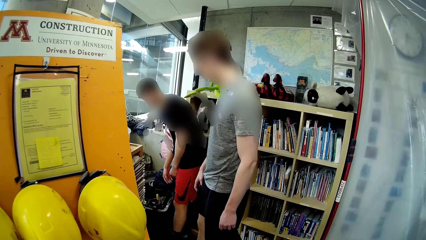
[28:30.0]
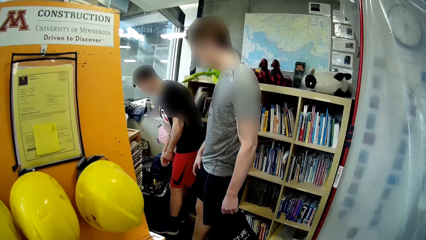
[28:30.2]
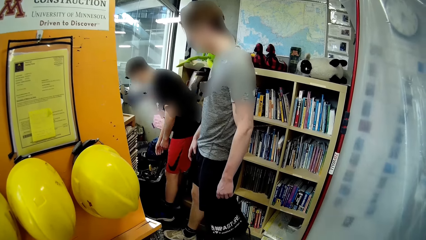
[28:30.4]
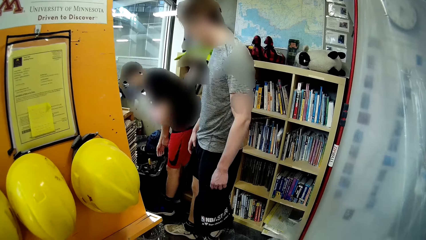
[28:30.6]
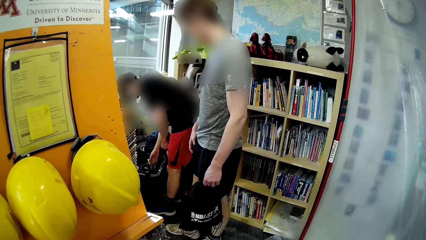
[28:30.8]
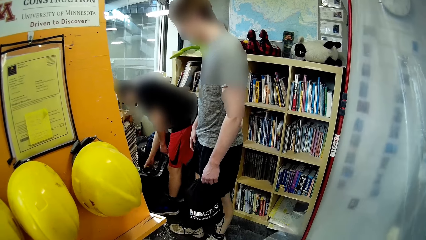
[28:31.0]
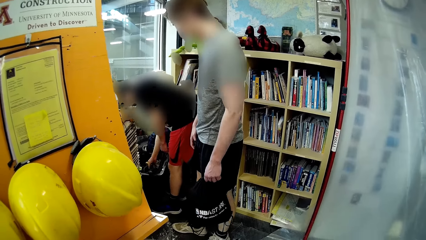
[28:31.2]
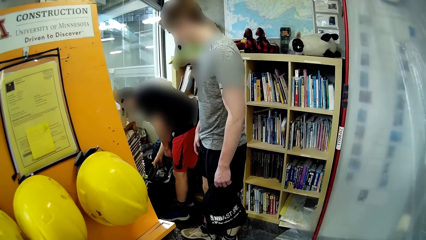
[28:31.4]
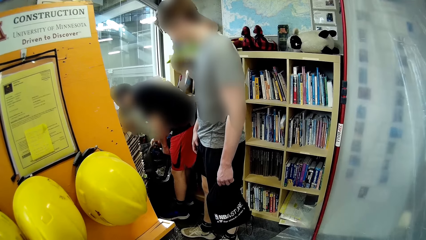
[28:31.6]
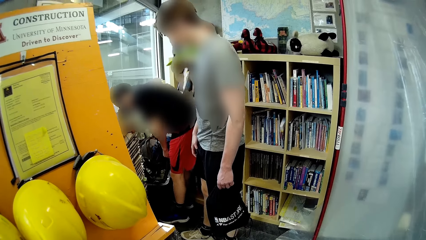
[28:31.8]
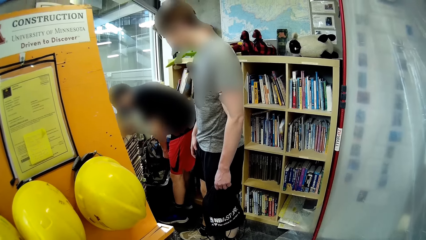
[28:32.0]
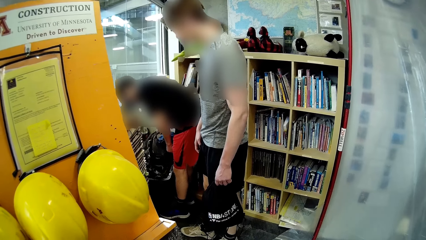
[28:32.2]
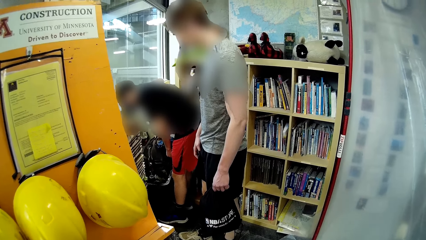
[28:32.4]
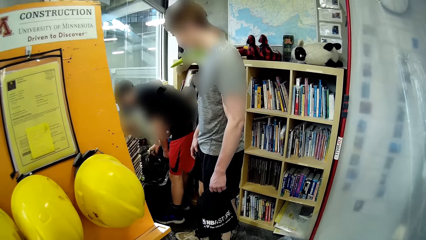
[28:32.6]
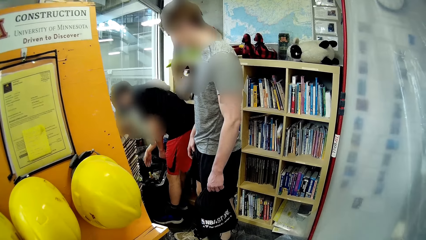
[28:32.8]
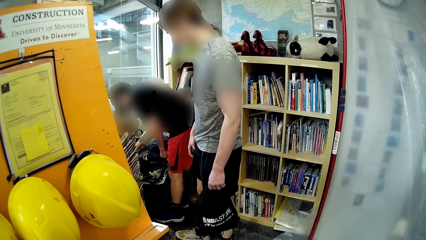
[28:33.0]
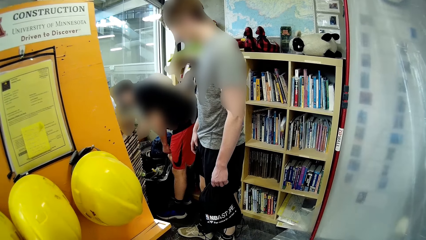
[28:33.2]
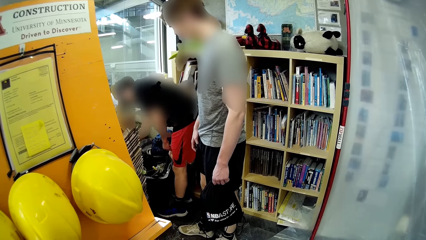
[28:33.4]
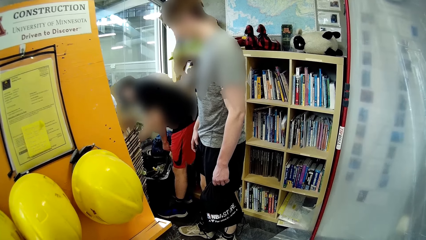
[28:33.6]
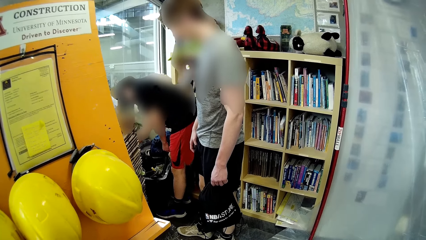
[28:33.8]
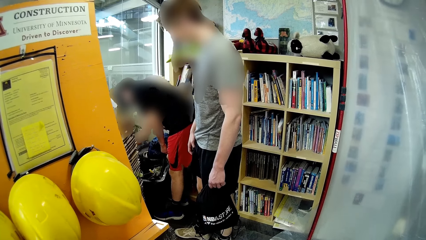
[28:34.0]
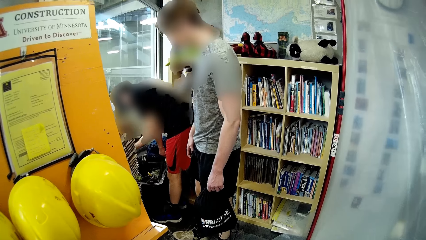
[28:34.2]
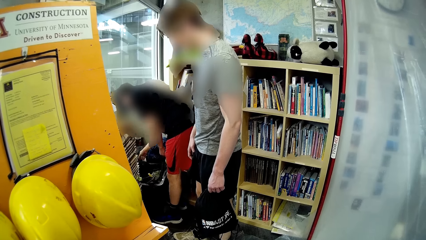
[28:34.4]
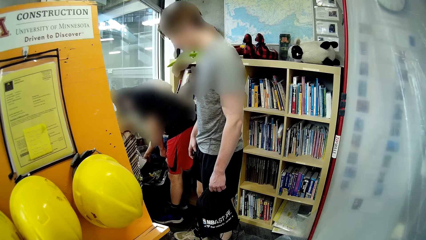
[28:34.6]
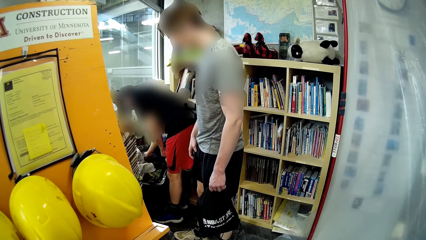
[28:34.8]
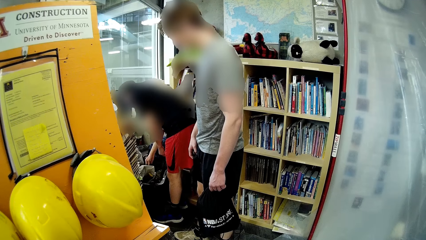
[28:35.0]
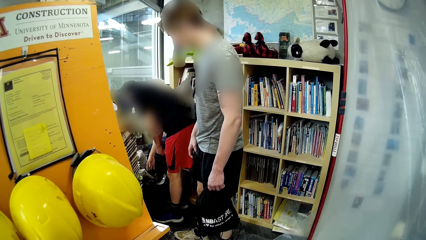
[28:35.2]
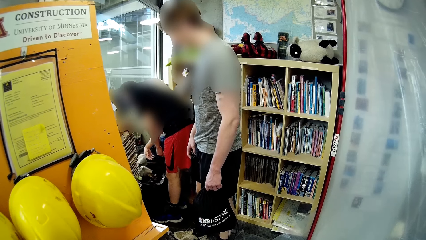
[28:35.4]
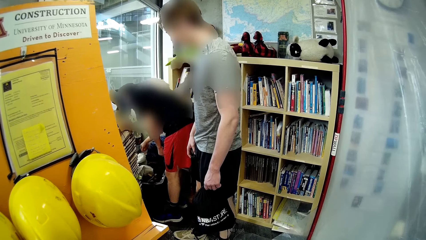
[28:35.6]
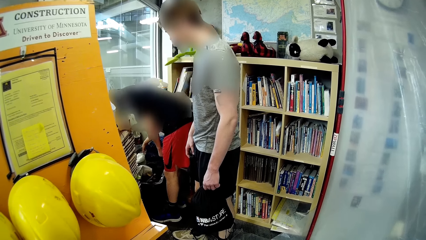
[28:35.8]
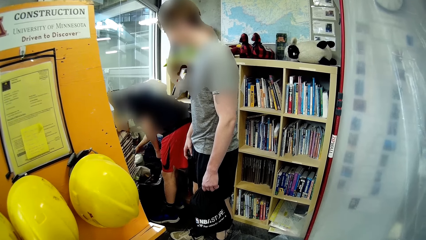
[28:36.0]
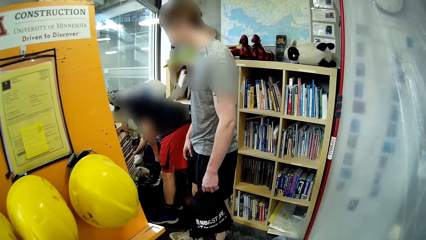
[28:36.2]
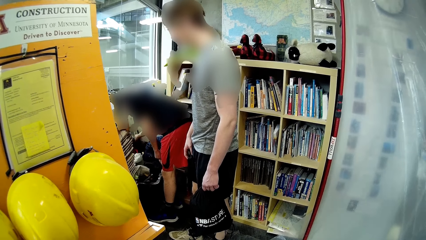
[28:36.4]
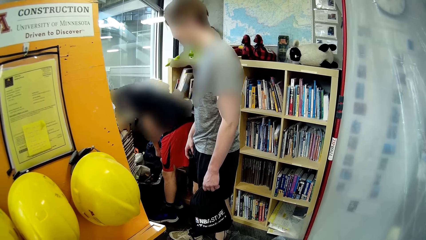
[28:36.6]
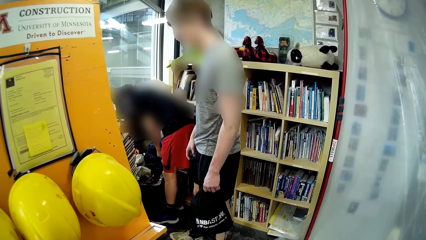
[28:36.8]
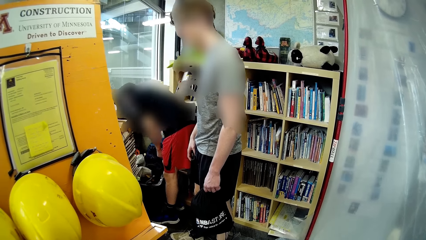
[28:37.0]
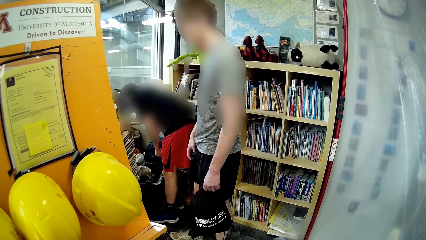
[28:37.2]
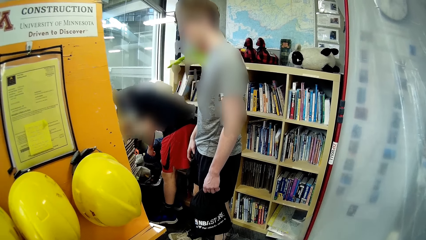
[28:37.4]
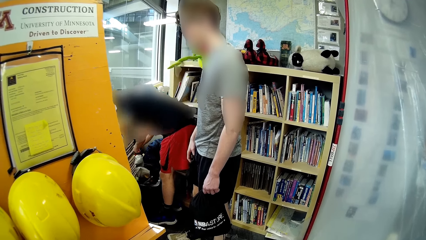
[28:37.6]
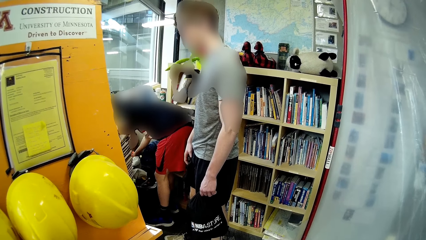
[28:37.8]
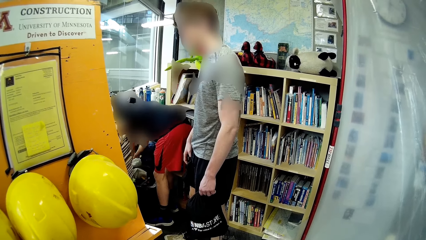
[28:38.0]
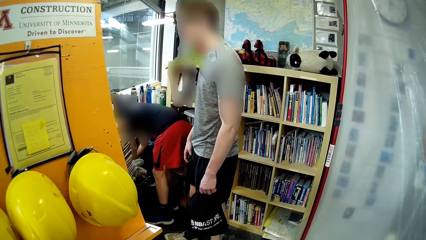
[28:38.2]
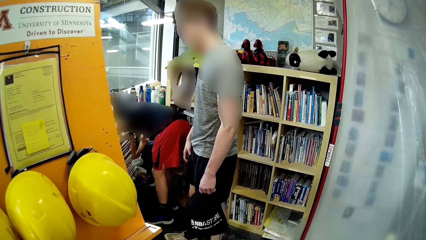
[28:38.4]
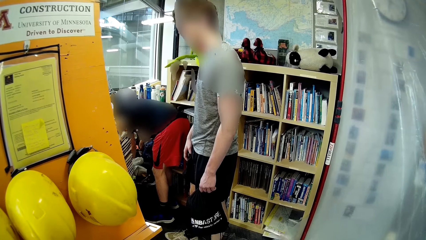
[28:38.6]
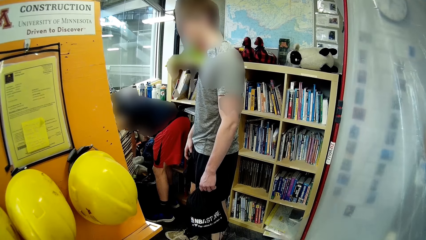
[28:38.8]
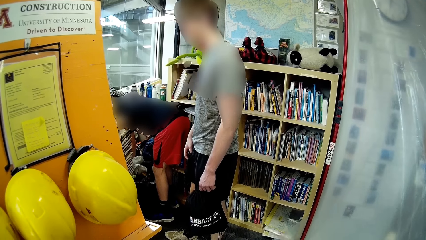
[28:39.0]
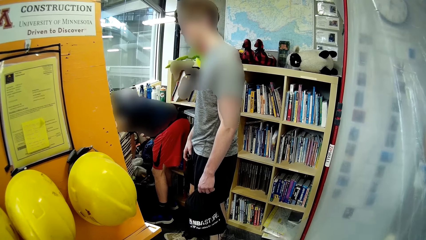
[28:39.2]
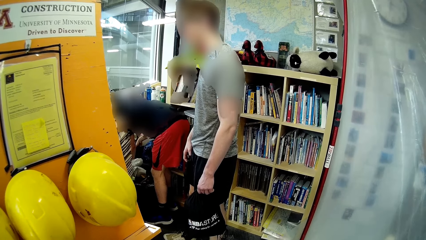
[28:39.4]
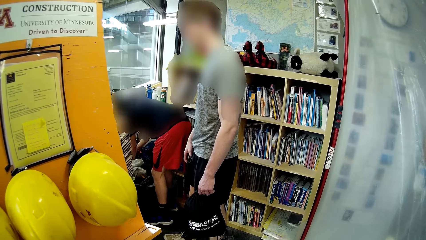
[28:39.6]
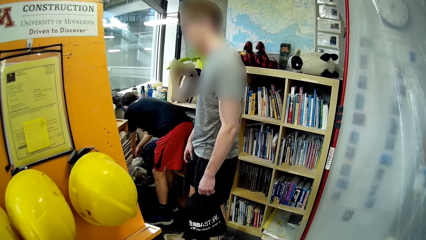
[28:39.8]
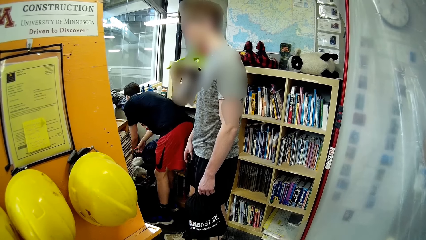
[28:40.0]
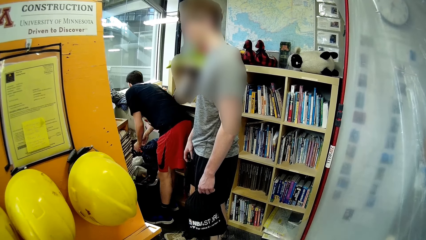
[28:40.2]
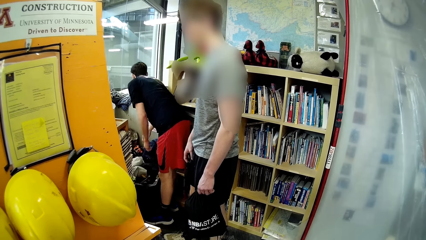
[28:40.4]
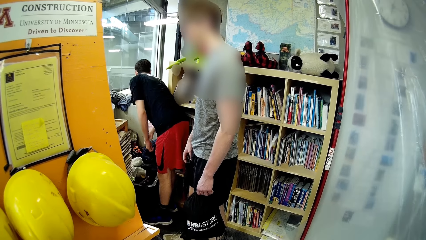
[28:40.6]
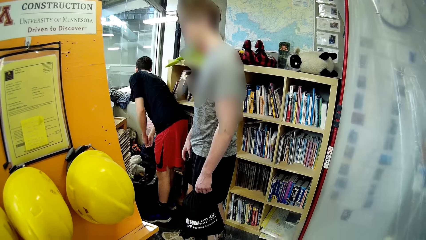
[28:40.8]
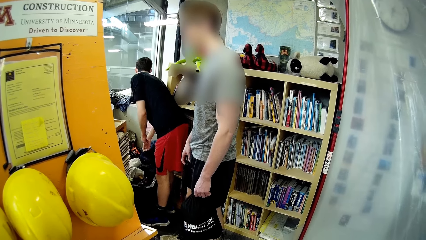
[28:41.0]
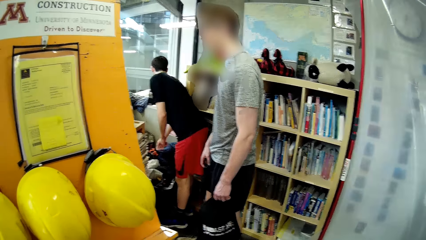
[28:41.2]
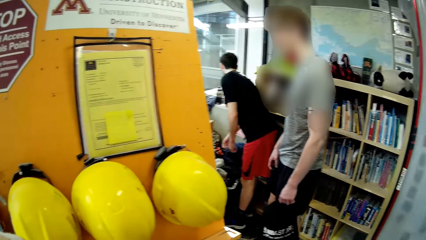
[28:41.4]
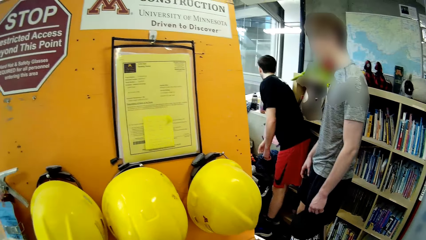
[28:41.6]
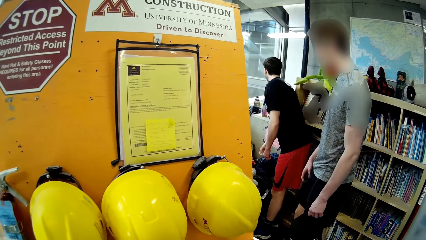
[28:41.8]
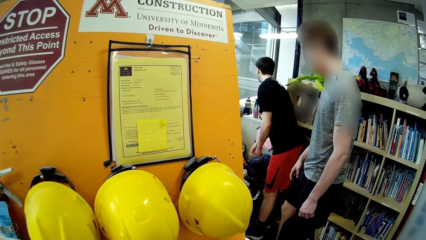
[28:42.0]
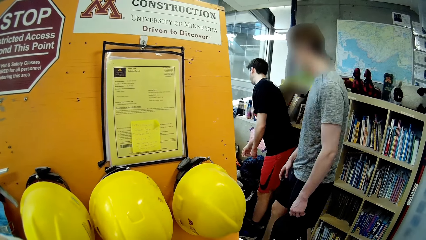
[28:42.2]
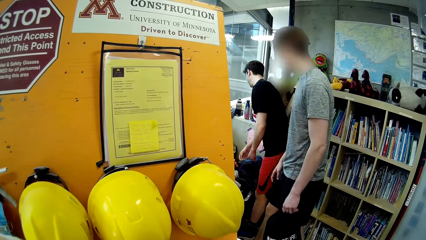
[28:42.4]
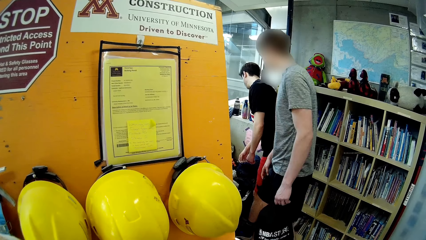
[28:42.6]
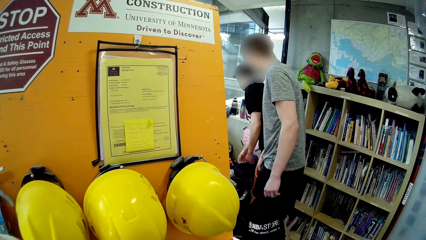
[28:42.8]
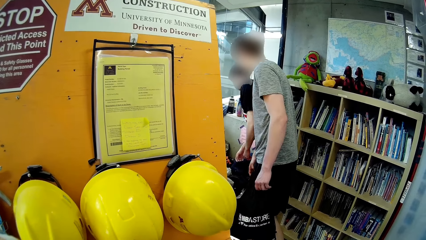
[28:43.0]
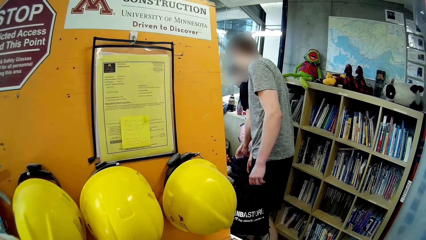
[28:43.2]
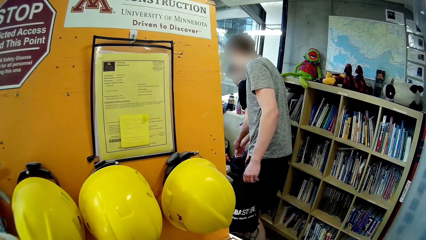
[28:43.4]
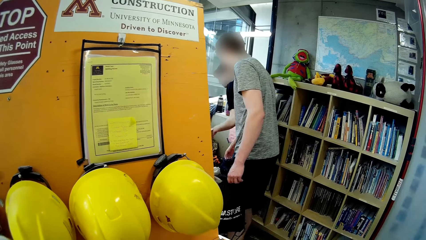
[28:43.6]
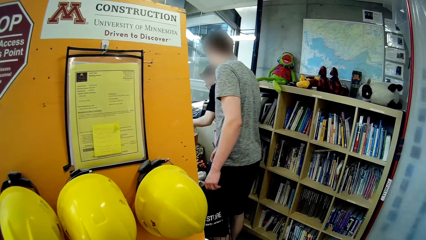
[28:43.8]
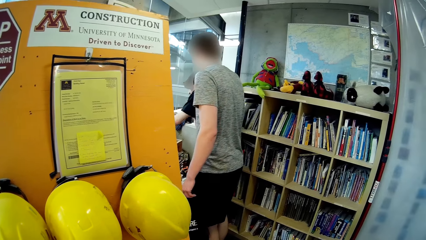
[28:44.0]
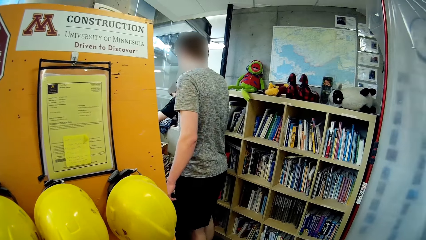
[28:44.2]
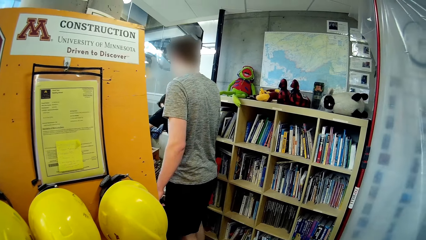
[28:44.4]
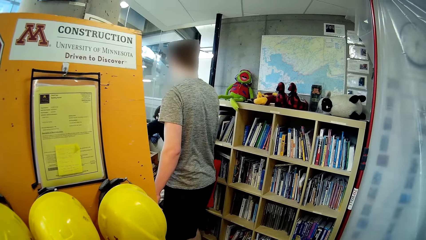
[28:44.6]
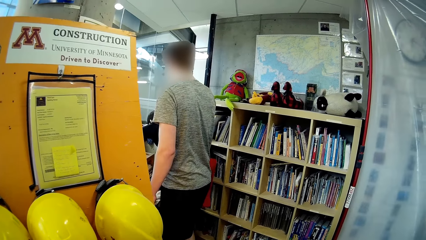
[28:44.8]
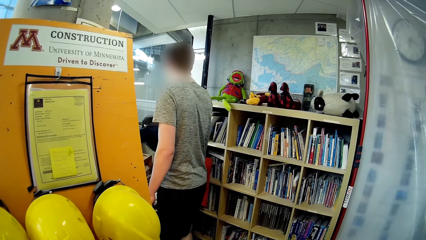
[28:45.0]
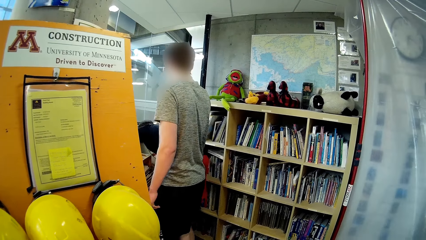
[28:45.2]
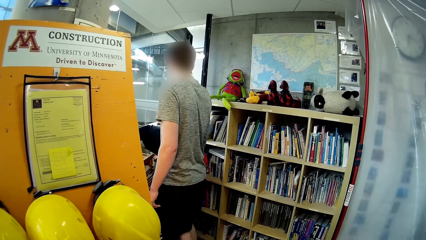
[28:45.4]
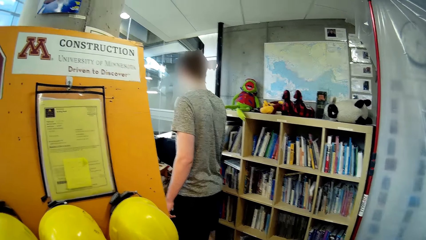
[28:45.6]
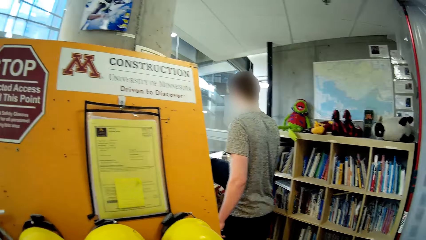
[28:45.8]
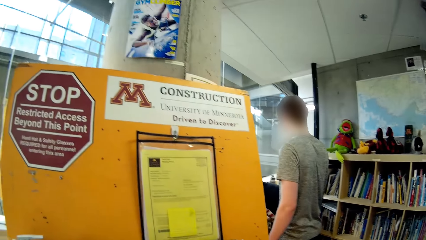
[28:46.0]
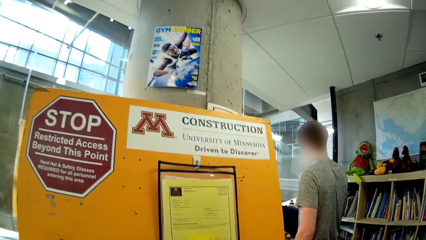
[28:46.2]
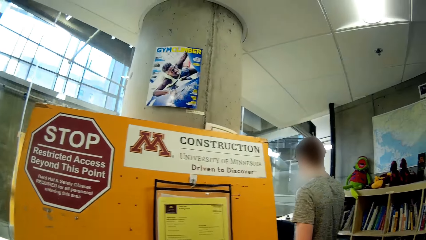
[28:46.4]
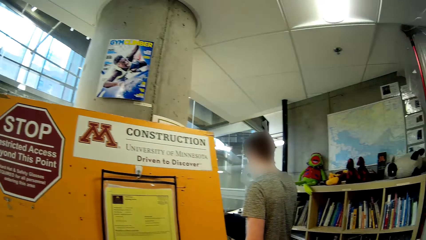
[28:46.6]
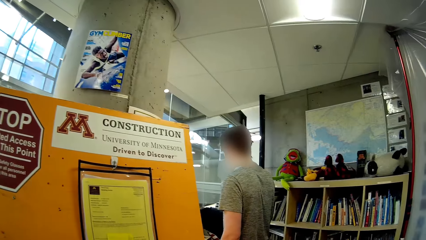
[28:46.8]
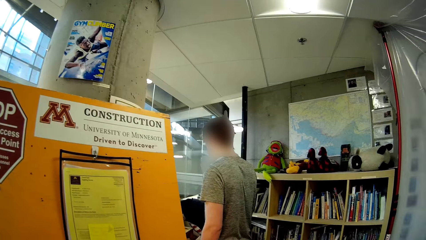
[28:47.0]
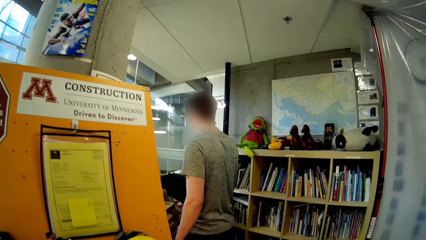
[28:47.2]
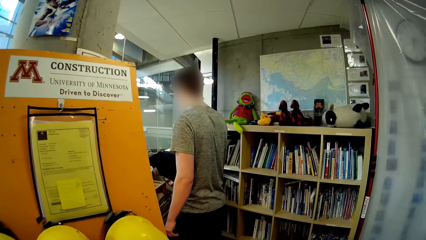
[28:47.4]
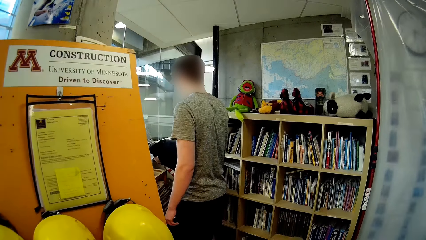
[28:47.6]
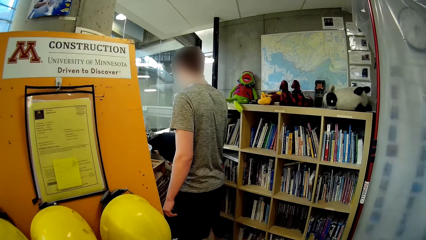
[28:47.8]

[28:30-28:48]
A man picks a bunch of wires from a crate in his right hand. A person touches bags. The man drops the bunch of wires from the crate with his right hand. He pulls out a coat from the crate with his right hand. He does it again. Another person moves close to the first person. The first person moves the hands close to the bags.
